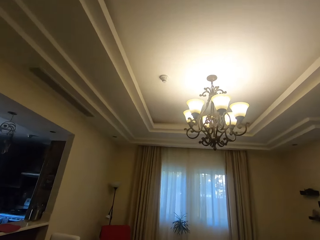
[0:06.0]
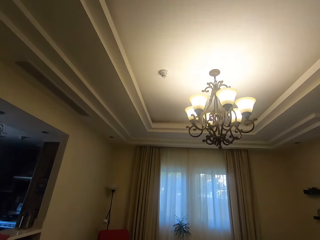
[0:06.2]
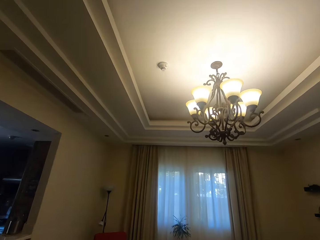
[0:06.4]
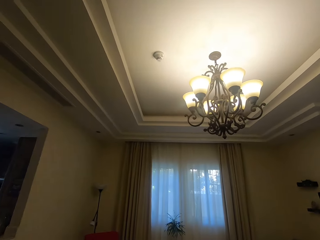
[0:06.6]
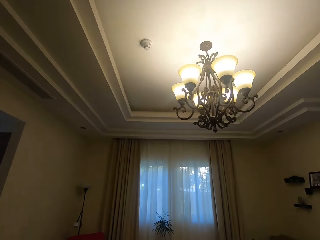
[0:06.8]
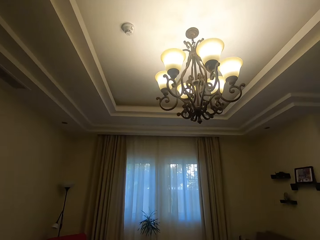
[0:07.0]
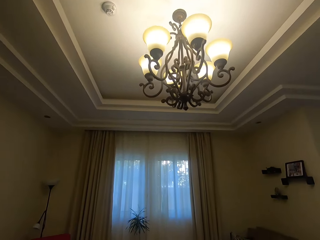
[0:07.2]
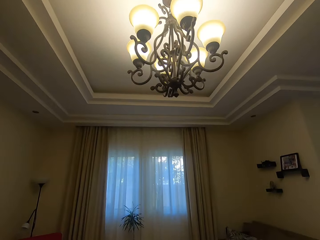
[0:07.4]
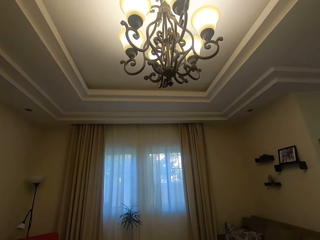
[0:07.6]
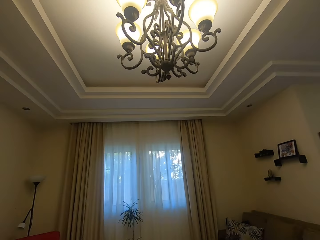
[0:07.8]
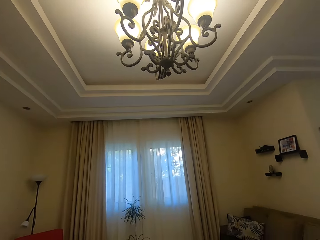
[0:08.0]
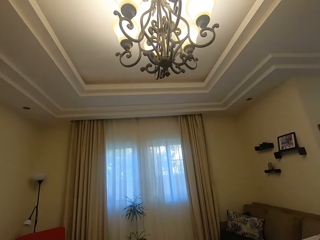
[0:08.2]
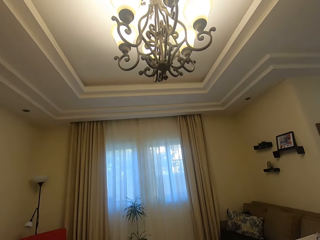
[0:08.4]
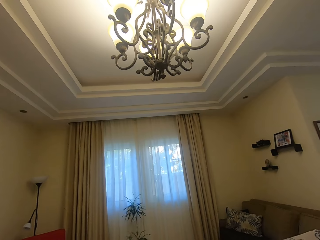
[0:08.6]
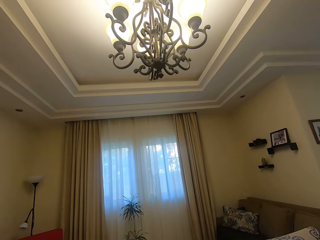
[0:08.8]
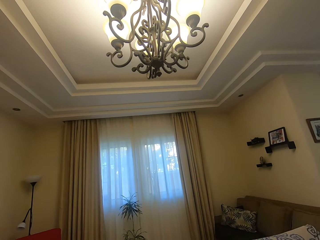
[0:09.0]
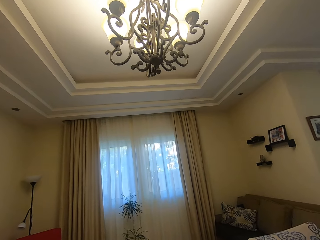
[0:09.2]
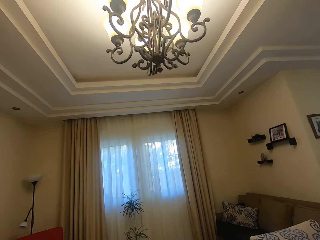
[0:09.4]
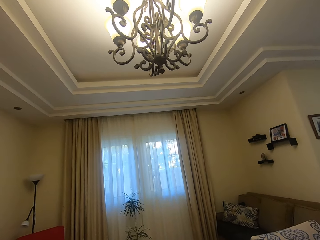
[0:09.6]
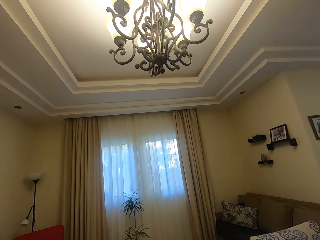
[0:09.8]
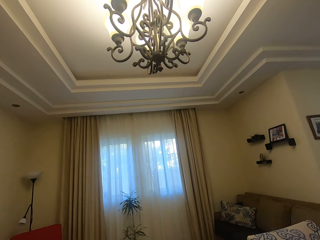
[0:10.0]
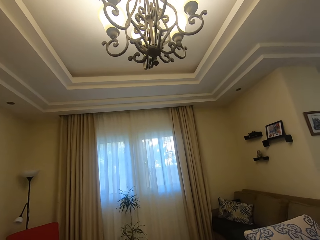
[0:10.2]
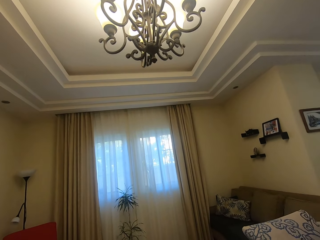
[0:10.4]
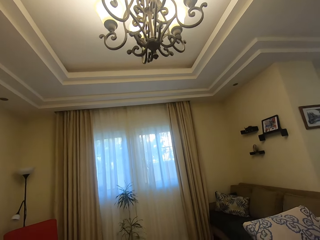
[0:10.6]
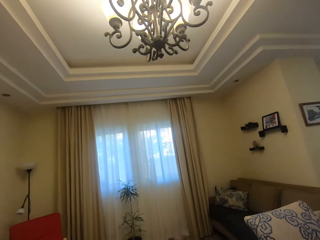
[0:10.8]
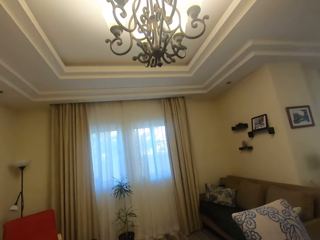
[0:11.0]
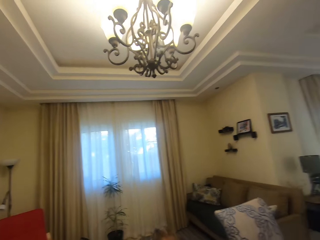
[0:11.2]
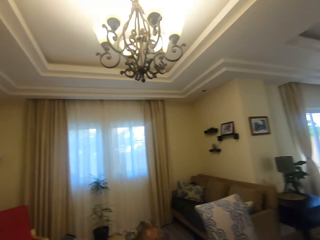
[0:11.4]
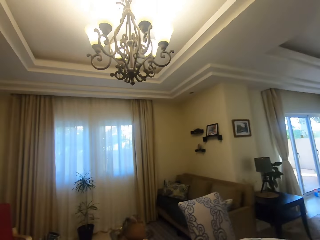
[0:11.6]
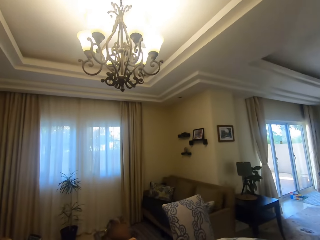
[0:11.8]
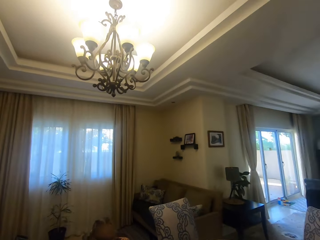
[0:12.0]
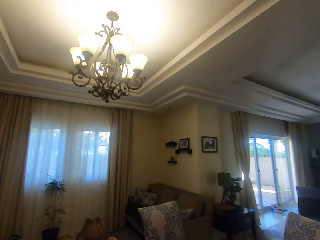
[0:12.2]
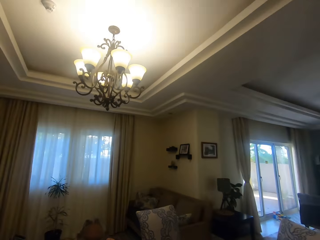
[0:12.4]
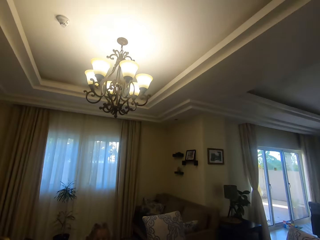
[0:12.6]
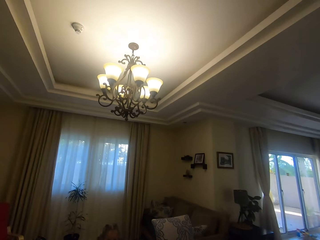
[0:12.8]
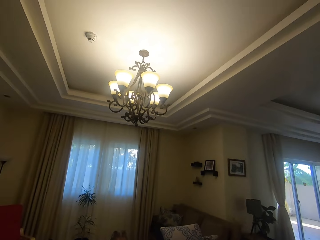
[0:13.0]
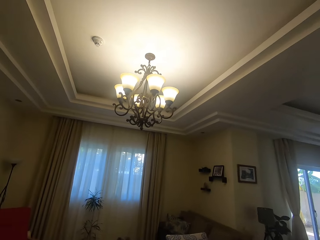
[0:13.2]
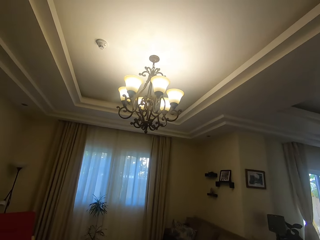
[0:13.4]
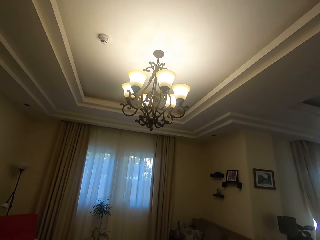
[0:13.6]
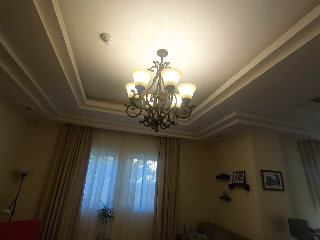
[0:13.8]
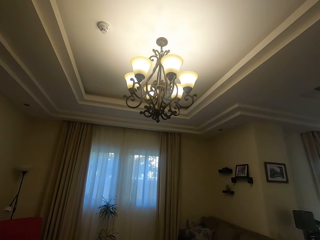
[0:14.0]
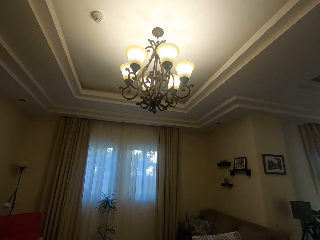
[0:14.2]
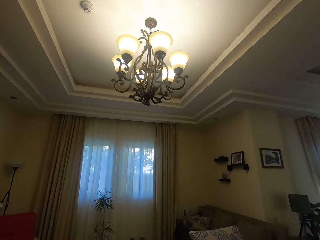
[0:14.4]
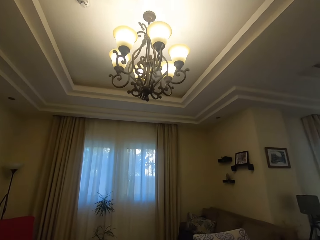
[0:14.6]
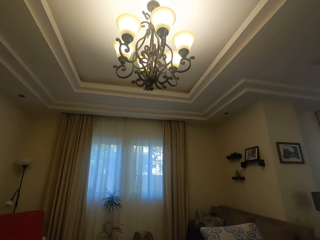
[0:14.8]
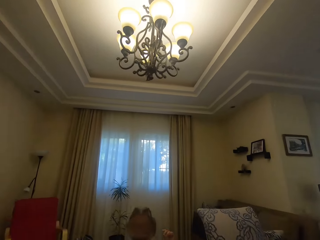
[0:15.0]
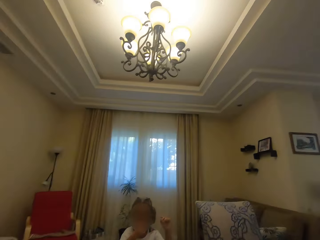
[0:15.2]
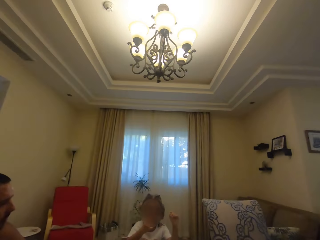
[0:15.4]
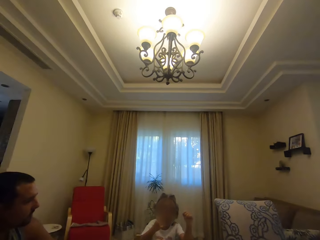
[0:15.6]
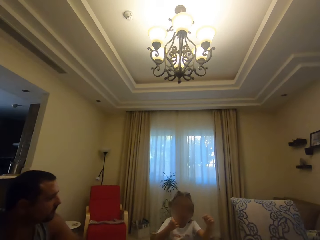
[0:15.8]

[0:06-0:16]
A child talks to the camera wearer. The camera wearer converses with the child. They look around.

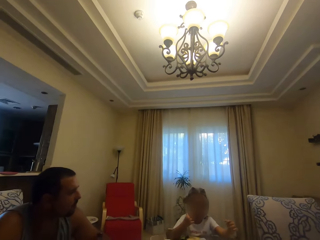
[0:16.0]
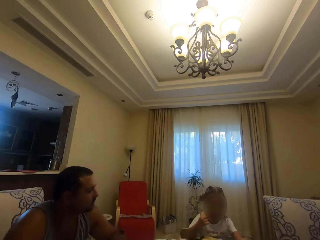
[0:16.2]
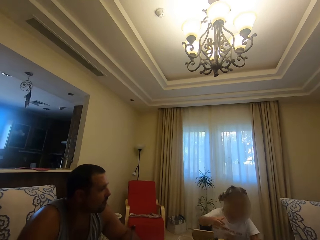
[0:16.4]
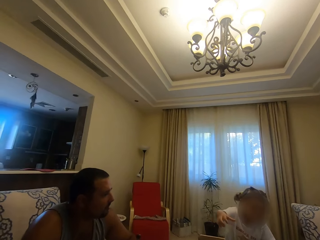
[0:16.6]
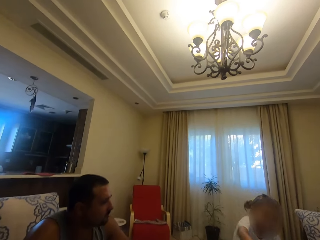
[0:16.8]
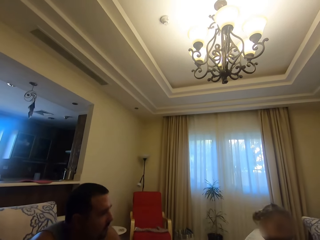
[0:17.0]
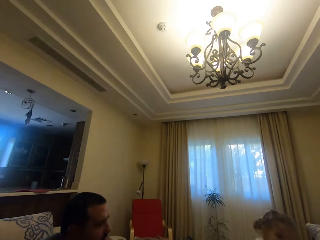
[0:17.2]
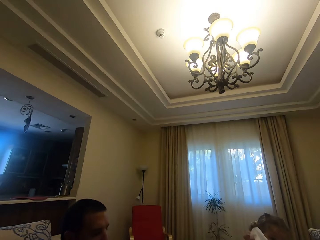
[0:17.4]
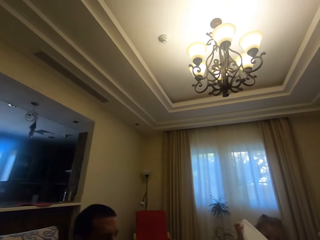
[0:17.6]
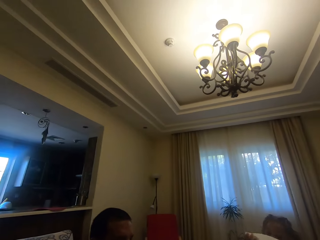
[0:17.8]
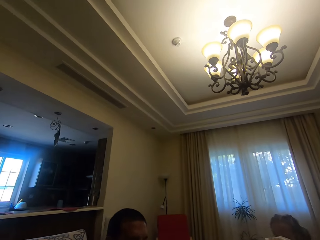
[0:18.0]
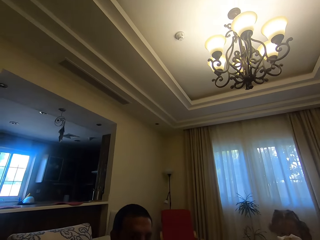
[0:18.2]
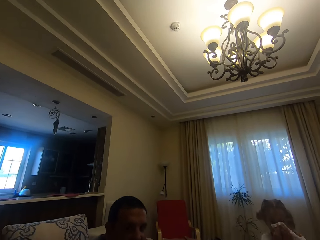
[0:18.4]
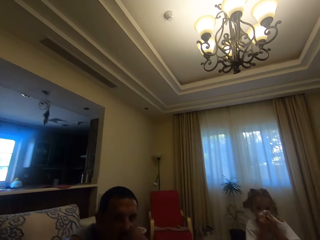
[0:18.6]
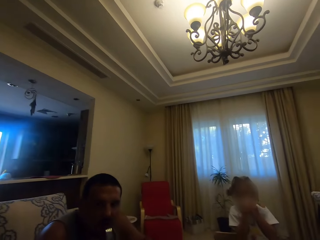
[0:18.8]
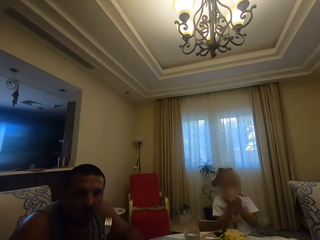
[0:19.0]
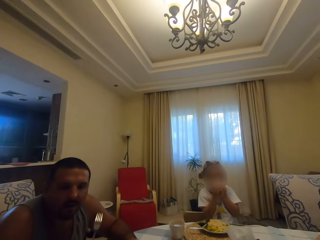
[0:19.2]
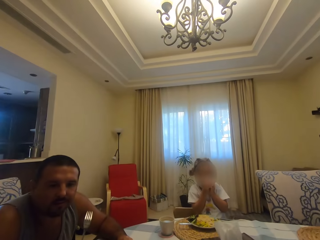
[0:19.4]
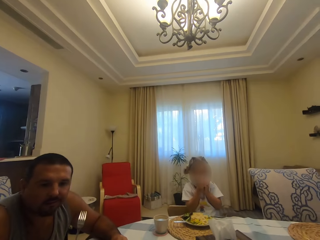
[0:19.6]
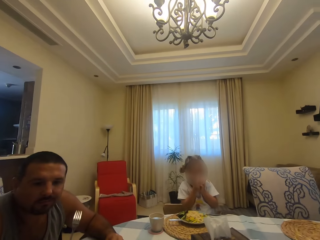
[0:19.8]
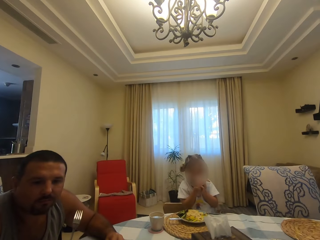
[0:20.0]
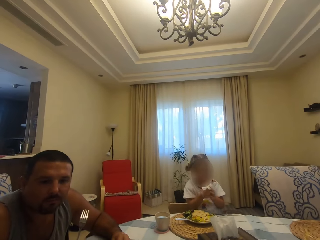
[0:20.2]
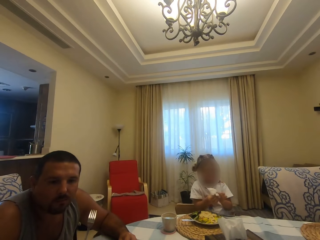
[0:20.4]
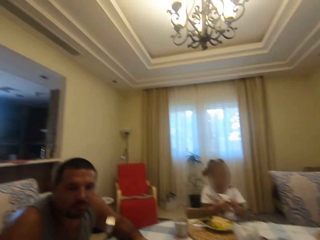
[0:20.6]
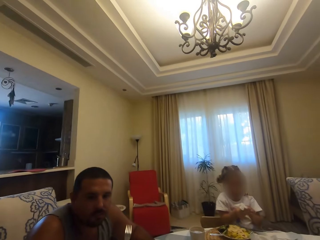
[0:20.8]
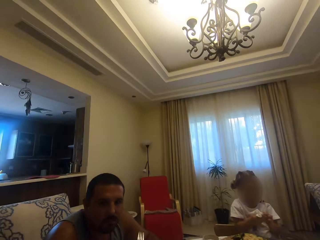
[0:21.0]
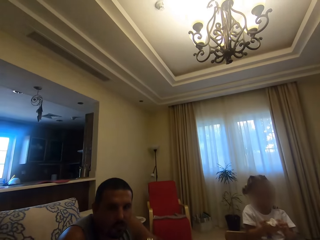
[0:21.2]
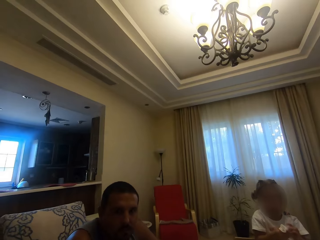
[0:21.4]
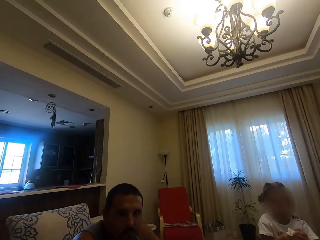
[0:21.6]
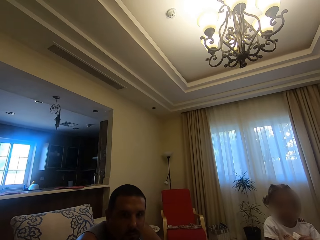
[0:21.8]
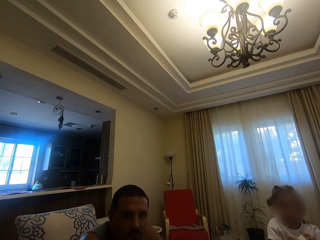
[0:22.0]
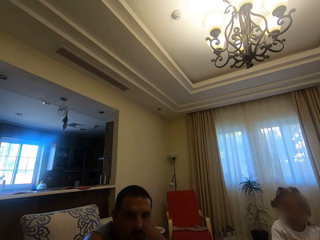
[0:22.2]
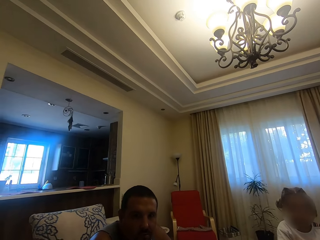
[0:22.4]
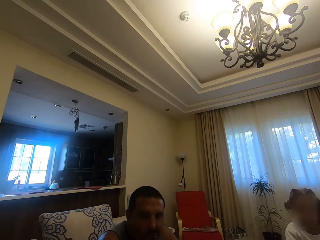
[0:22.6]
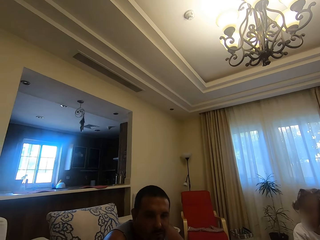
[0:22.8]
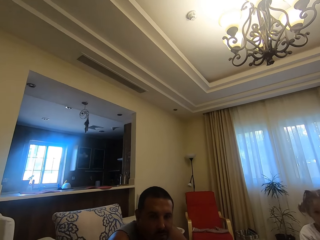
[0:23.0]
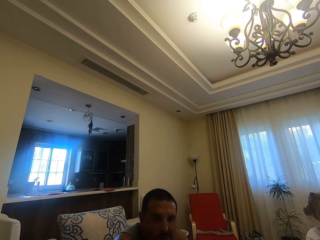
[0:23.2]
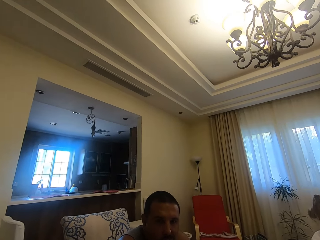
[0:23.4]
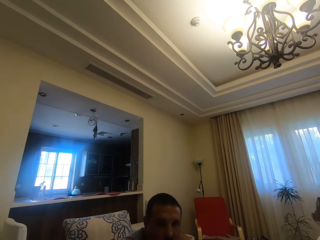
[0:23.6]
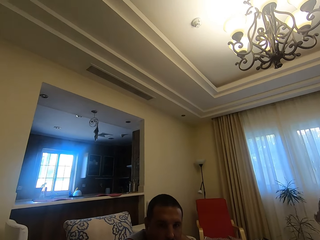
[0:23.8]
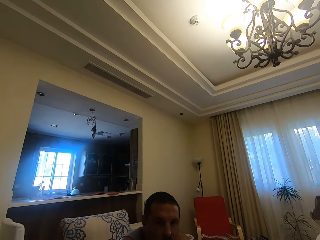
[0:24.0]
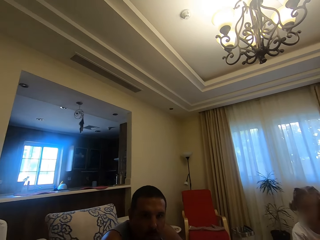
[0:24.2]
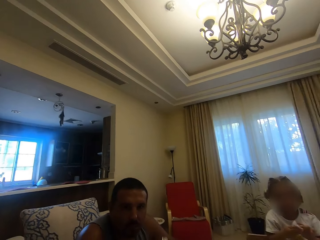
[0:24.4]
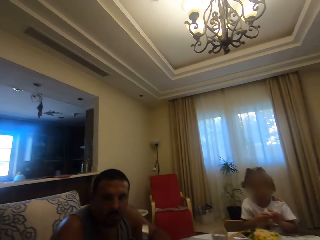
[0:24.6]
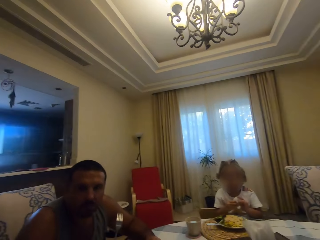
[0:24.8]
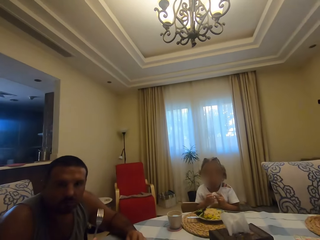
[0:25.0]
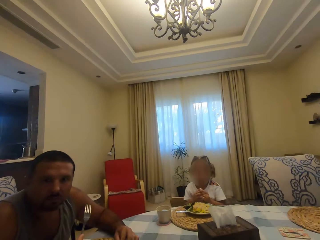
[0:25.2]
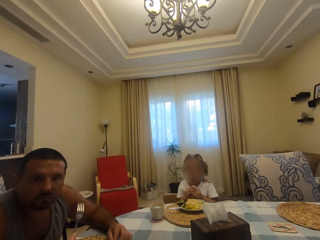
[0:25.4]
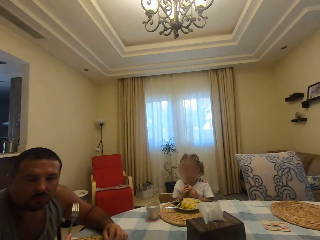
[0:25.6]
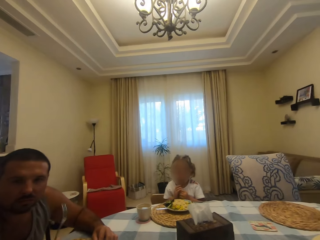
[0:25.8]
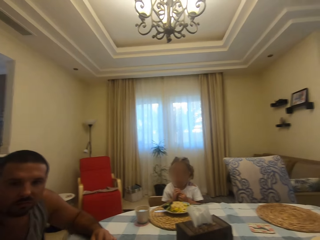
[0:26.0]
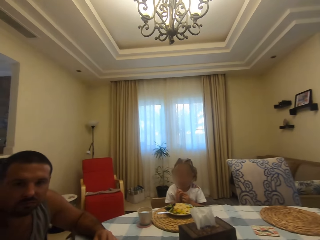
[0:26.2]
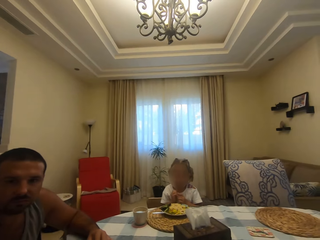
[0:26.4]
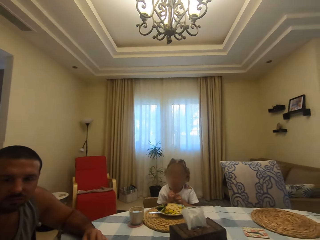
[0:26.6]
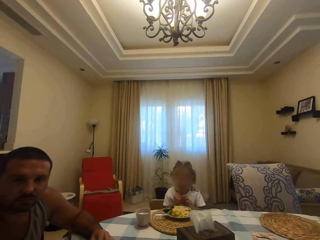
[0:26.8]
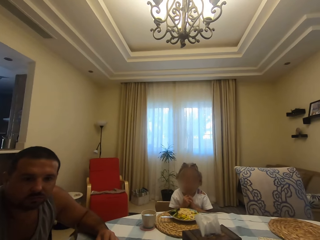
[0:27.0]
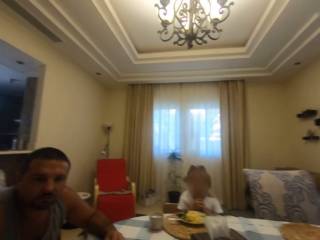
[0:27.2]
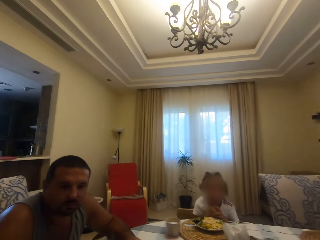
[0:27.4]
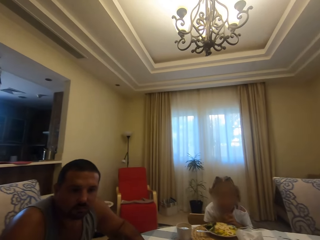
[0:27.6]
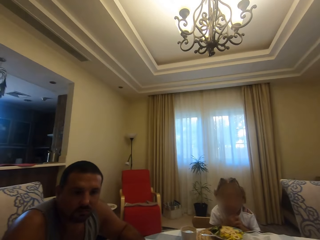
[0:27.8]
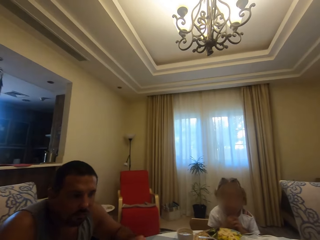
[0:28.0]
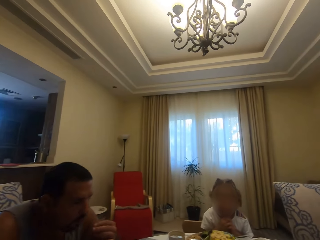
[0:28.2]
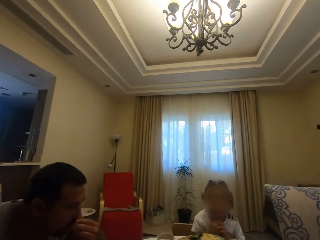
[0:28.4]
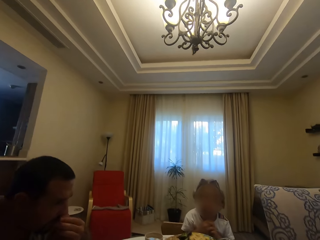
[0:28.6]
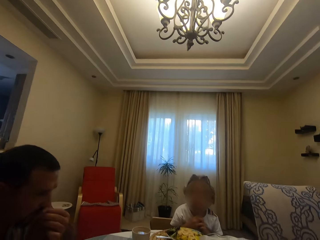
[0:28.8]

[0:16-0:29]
A man eats food. A child holds a serviette. The camera wearer looks around.
